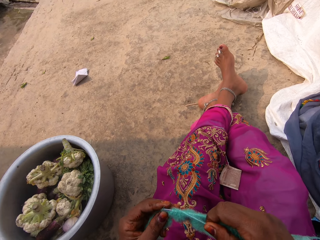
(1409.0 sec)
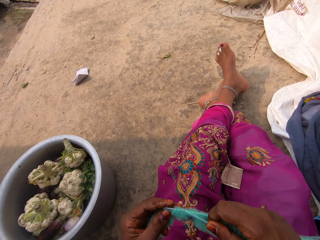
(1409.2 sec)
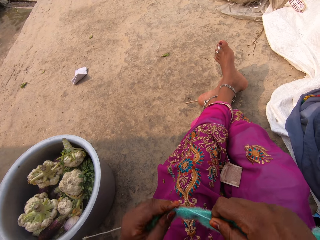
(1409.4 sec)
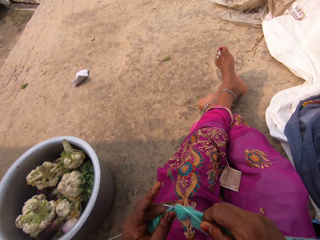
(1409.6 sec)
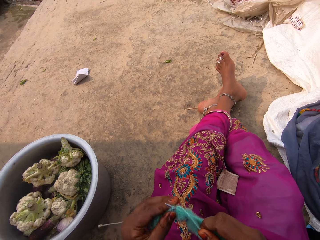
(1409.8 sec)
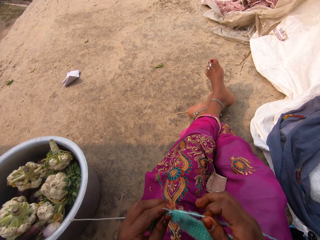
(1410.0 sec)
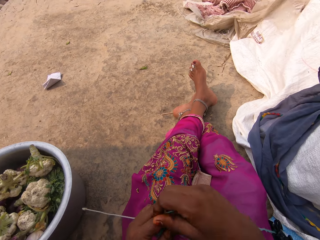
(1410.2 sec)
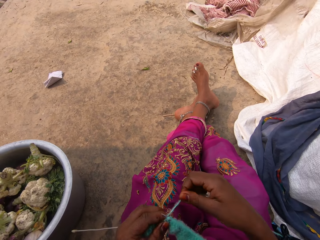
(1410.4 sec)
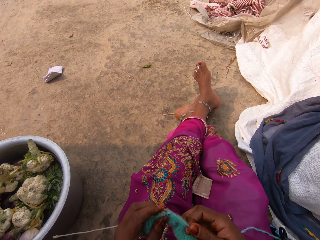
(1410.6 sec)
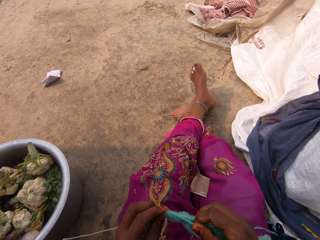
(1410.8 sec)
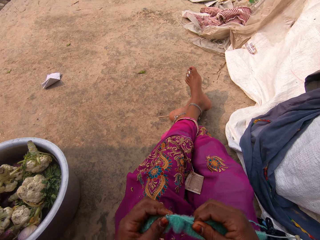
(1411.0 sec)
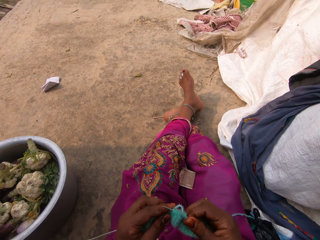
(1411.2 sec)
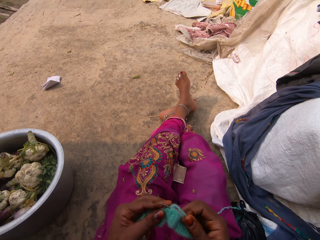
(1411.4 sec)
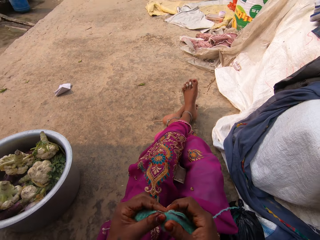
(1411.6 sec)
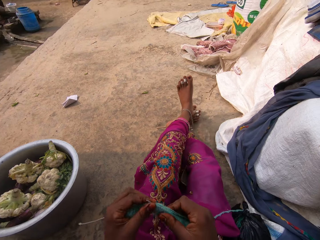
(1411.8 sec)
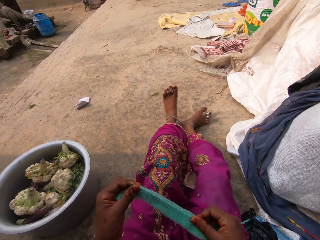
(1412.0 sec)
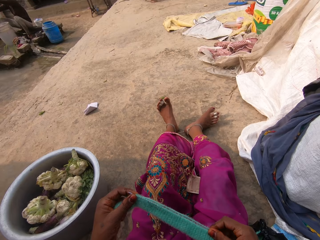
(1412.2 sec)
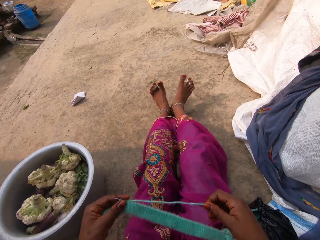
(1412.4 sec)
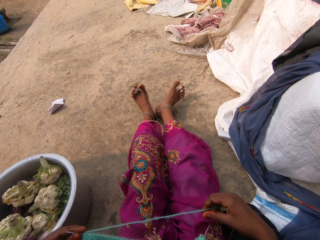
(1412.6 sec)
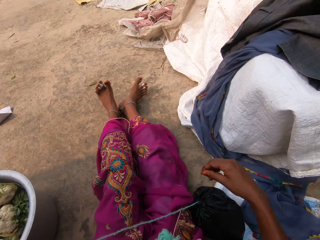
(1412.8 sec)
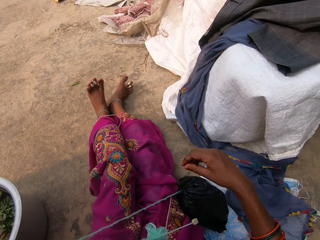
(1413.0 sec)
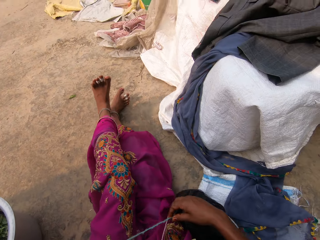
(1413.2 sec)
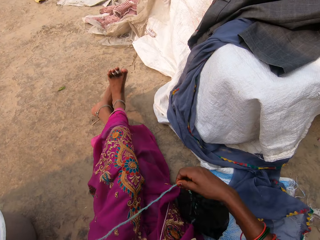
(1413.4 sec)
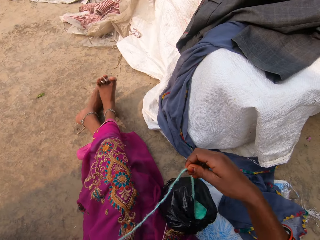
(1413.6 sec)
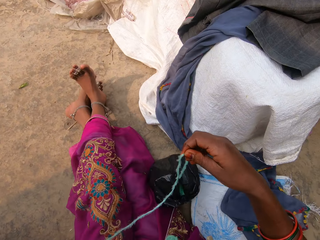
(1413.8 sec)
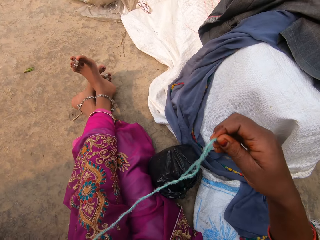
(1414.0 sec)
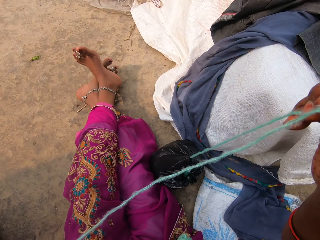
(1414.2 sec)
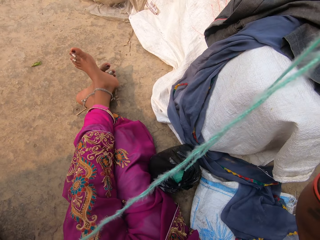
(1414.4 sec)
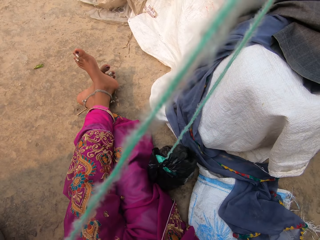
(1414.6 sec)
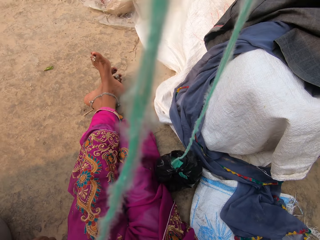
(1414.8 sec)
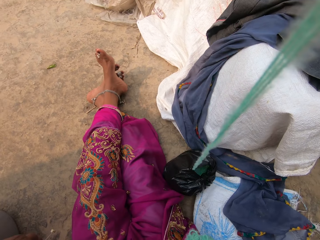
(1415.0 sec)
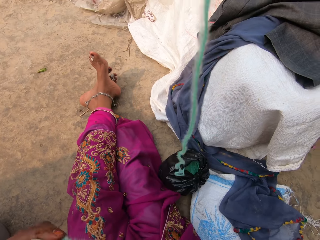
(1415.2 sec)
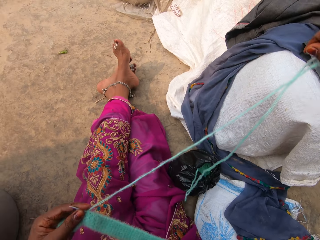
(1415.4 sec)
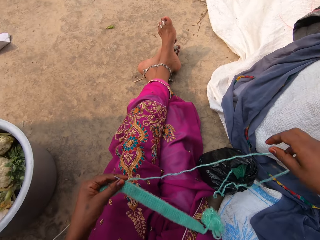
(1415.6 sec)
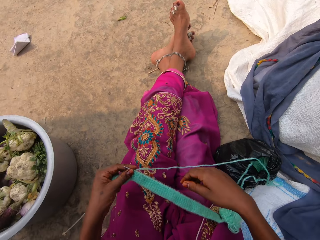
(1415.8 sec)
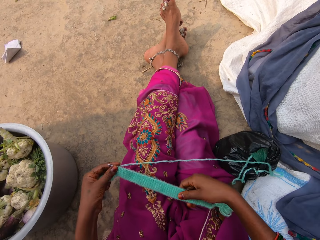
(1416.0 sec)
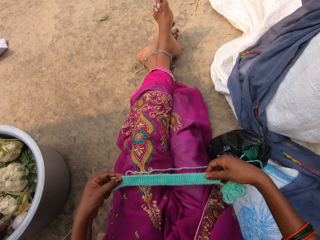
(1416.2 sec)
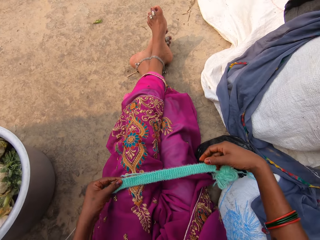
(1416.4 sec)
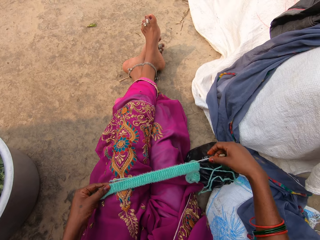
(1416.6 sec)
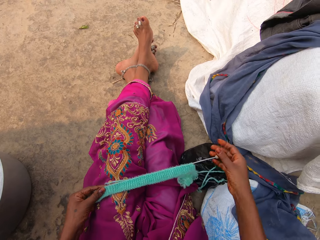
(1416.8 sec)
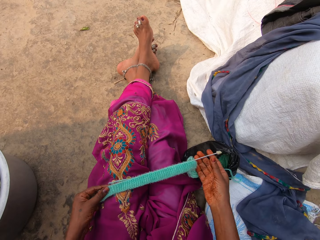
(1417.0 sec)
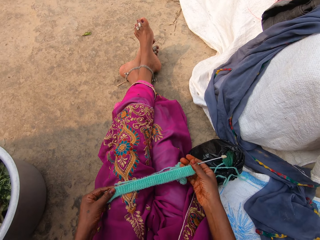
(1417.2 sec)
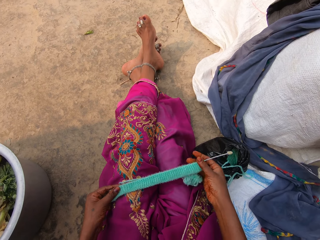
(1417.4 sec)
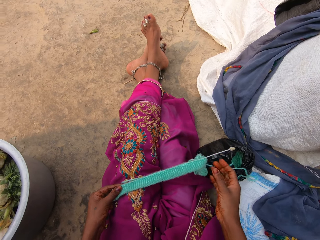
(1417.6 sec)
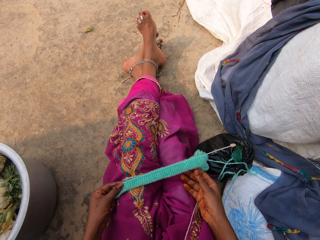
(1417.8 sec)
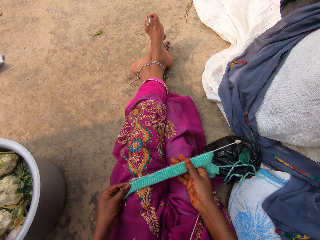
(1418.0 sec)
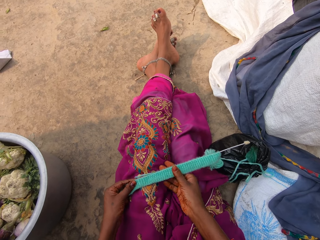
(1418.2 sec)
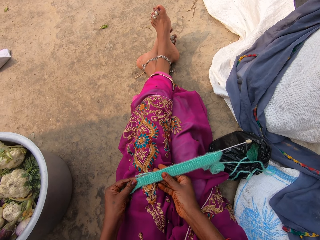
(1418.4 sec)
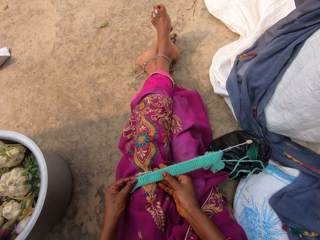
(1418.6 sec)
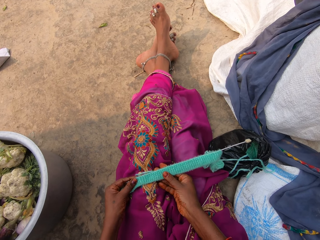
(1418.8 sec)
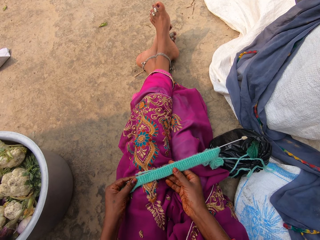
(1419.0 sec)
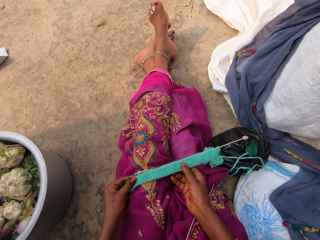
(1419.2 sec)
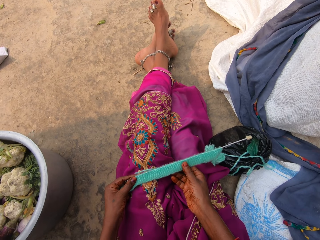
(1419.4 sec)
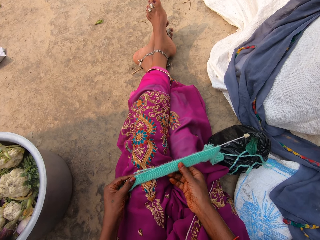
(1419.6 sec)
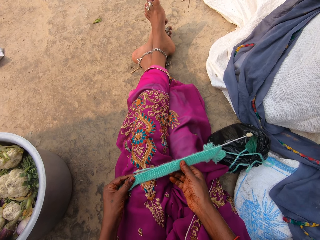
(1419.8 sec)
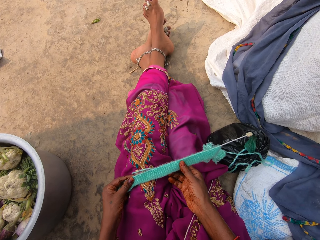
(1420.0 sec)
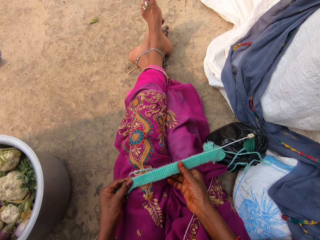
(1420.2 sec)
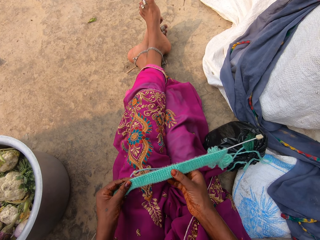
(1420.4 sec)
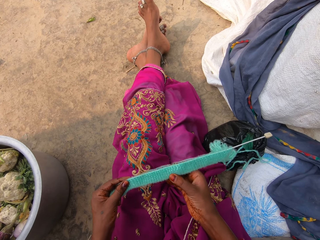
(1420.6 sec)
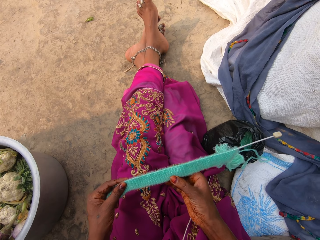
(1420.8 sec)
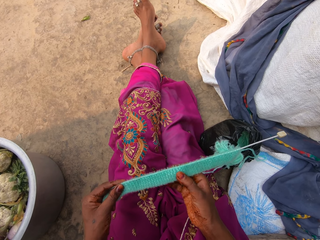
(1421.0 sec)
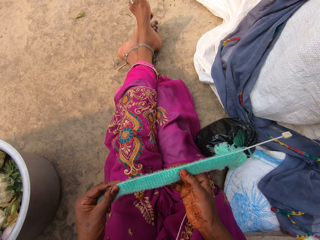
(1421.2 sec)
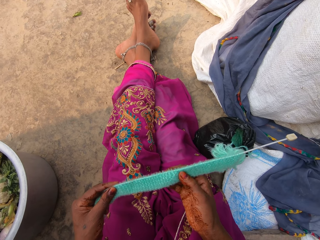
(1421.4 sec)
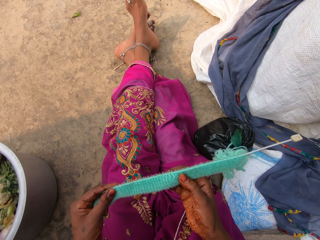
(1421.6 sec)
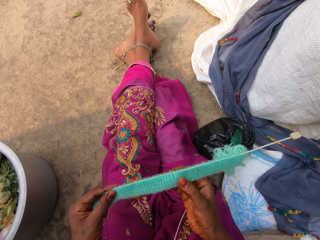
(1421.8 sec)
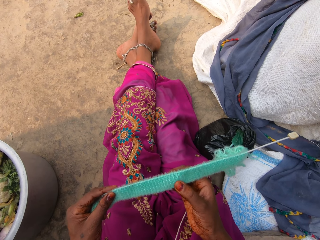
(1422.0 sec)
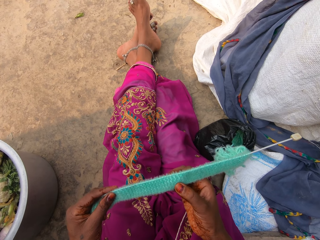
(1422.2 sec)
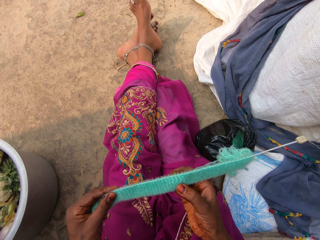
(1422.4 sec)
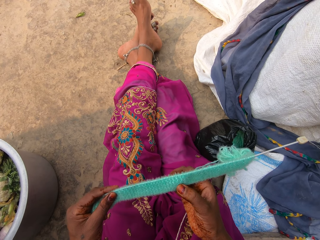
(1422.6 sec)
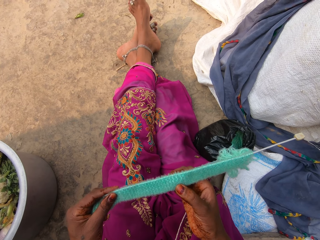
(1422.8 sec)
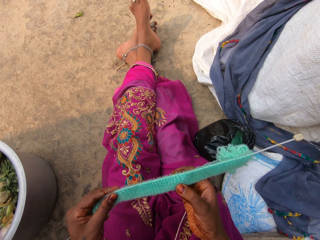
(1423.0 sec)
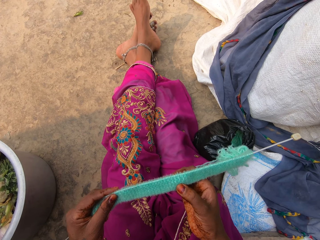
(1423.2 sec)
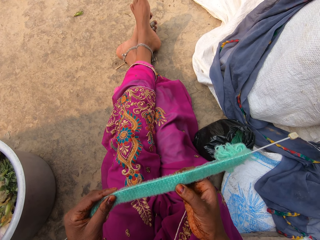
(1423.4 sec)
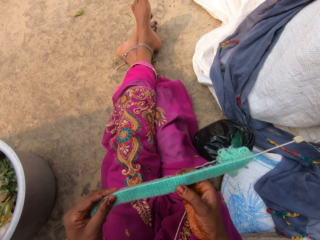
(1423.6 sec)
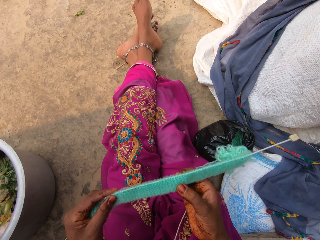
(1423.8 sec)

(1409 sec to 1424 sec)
The camera wearer moves her left leg. She adjusts the fabric on the knitting needle. She pulls a yarn. She straightens the yarn. She holds the yarn with both hands. She adjusts the fabric on the knitting needle. She touches the yarn on the crochet. She looks at the fabric.

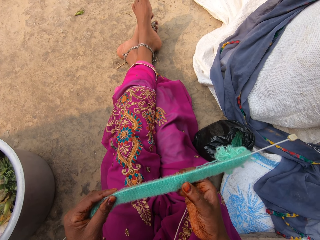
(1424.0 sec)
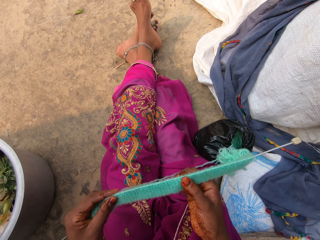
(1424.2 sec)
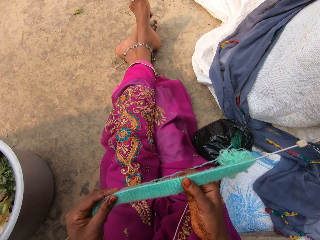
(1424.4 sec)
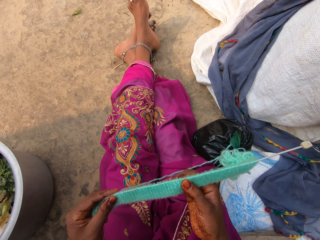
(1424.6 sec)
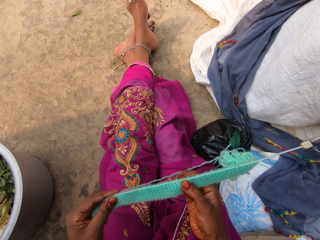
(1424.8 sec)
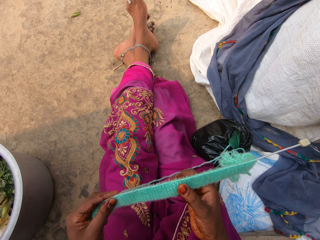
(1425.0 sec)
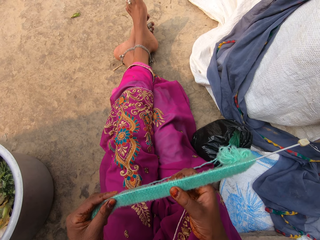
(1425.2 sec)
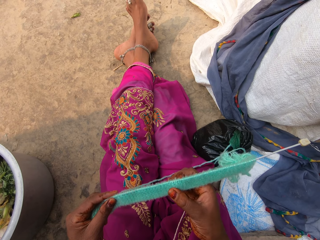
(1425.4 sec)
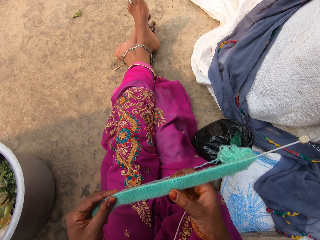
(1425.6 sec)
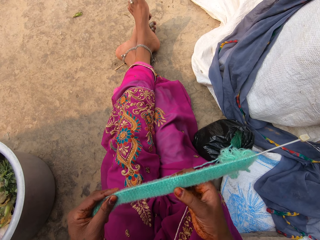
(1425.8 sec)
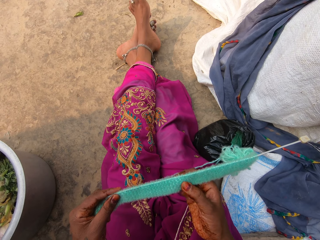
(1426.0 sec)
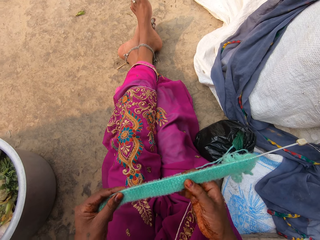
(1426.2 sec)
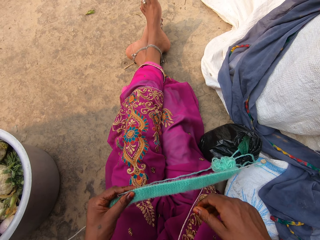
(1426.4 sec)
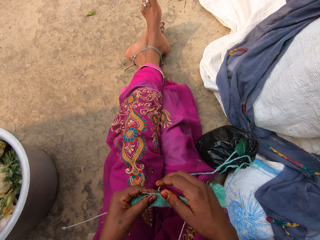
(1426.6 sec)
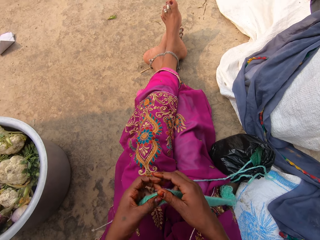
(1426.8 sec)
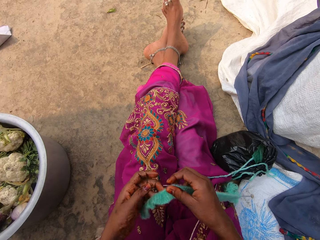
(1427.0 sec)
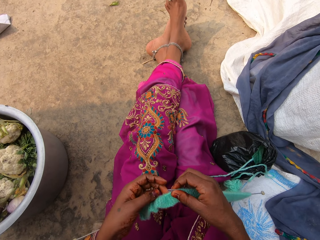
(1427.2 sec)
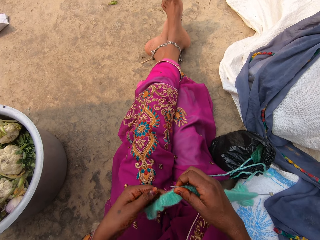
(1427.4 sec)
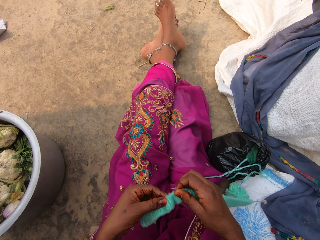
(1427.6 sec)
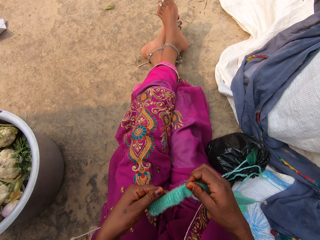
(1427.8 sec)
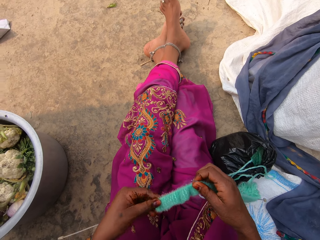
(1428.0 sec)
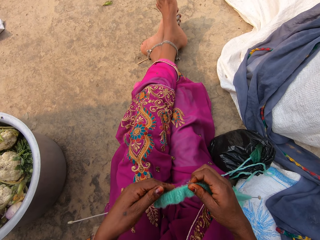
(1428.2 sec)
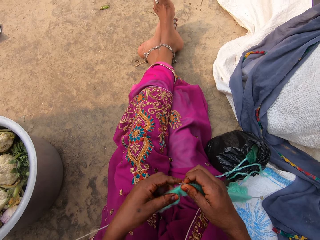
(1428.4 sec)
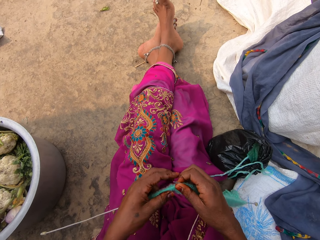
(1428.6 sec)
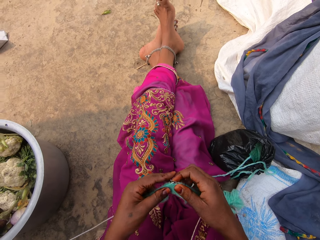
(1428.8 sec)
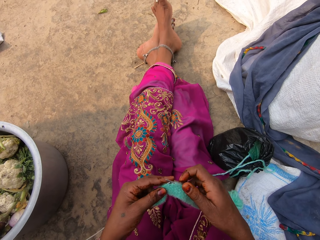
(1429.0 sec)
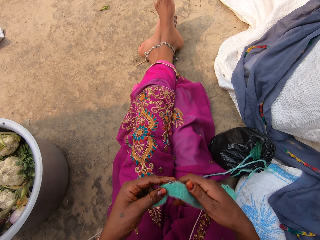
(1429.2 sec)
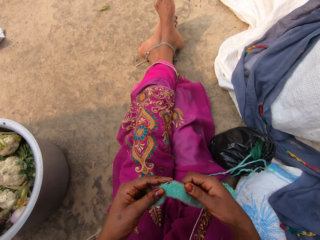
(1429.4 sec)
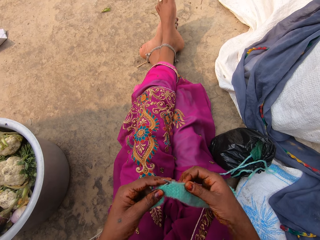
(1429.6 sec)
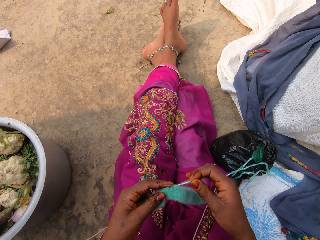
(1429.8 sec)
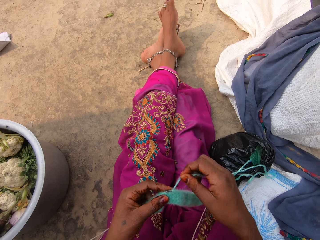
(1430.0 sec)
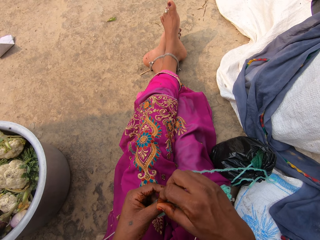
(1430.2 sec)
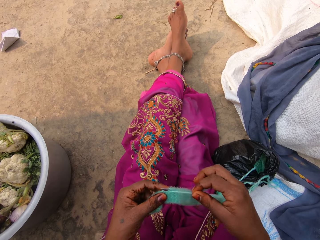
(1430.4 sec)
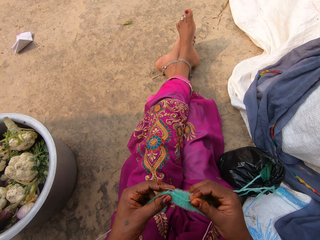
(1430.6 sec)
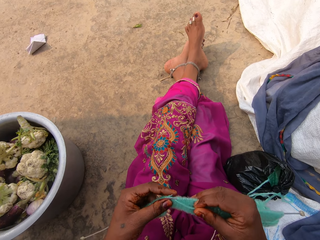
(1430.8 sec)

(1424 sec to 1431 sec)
The camera wearer adjusts the fabric on the knitting needle. They knit the fabric.
